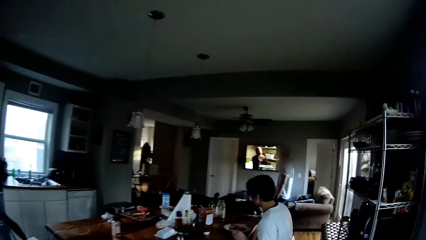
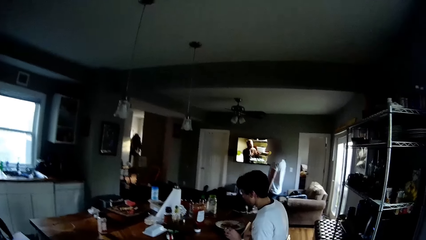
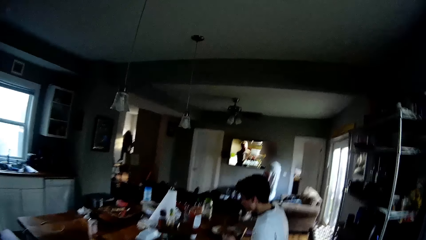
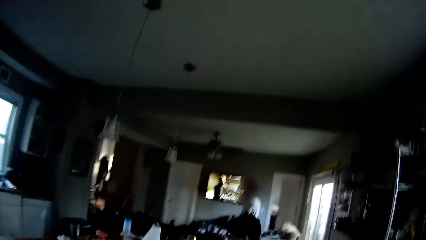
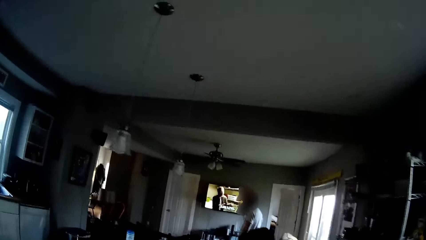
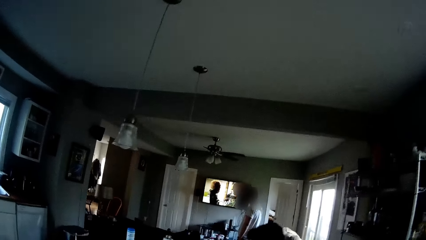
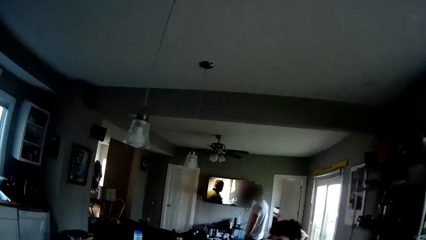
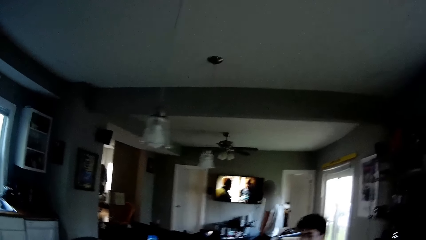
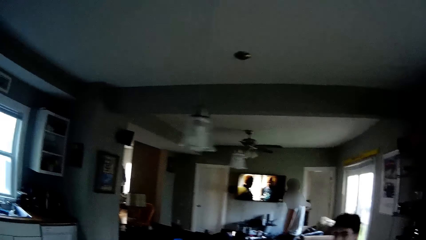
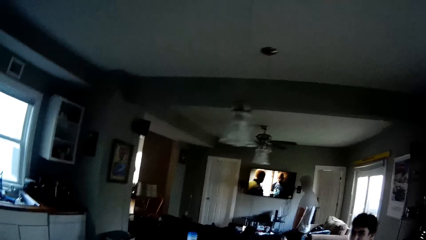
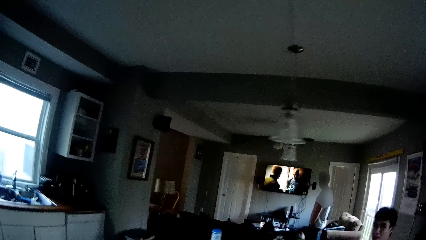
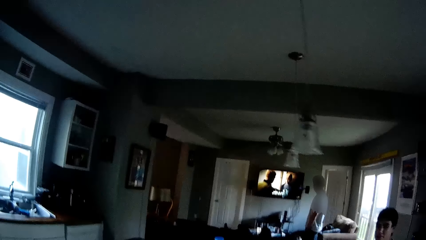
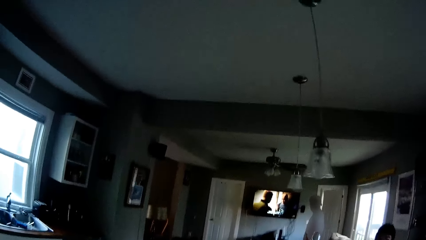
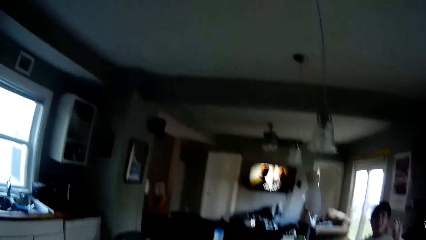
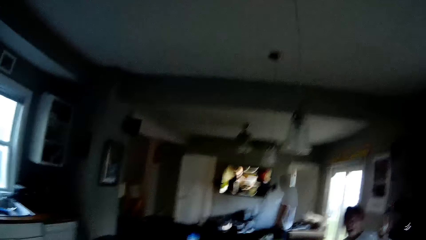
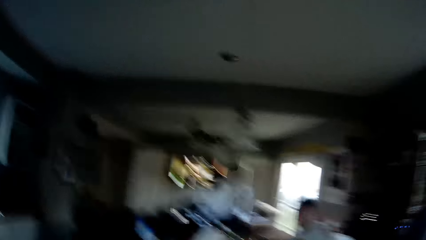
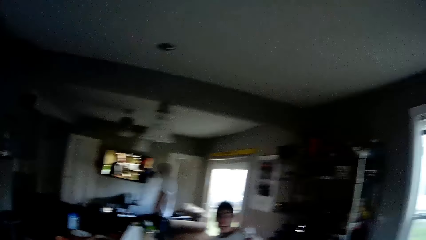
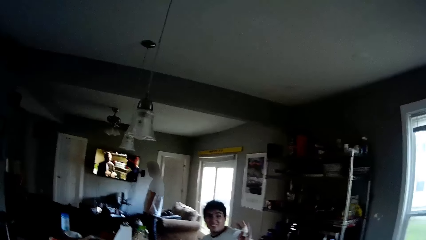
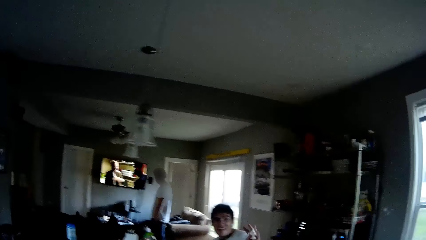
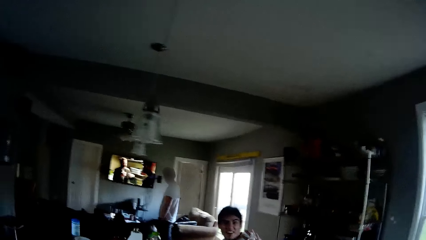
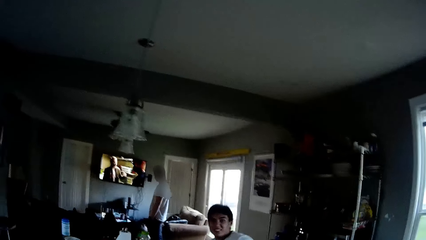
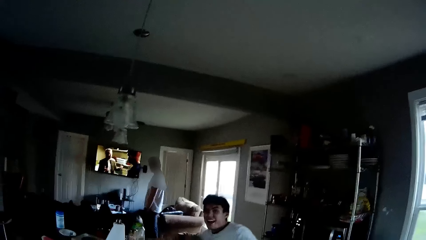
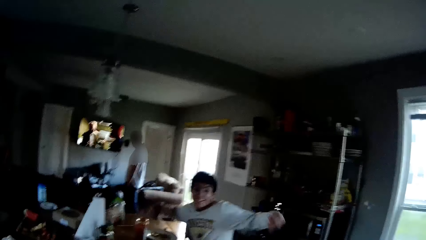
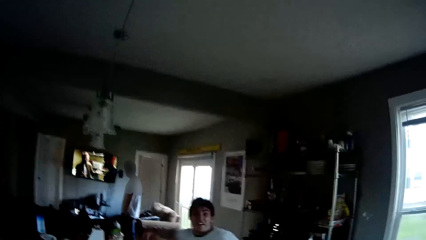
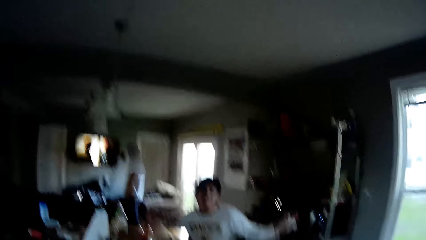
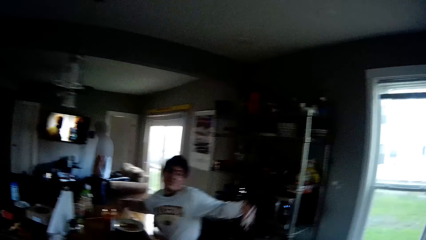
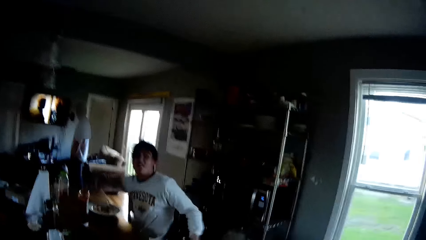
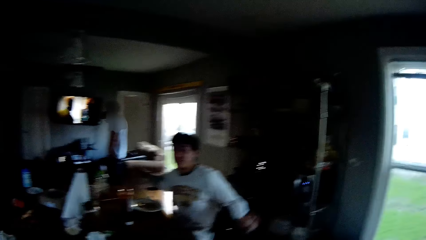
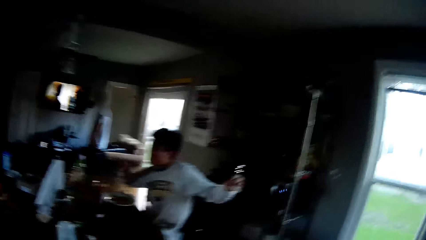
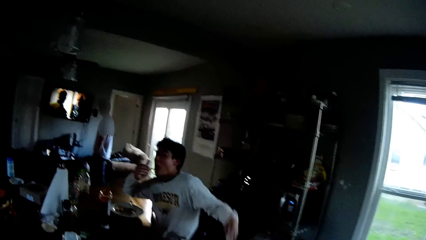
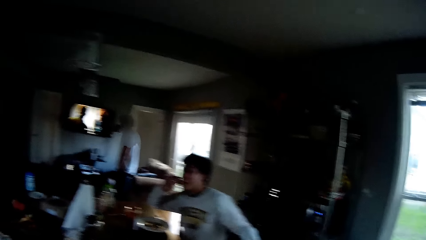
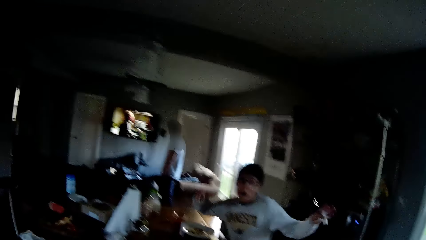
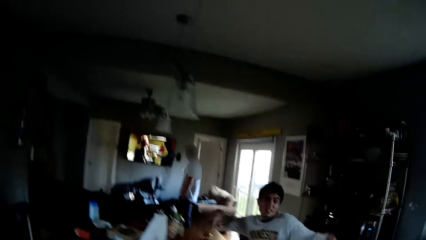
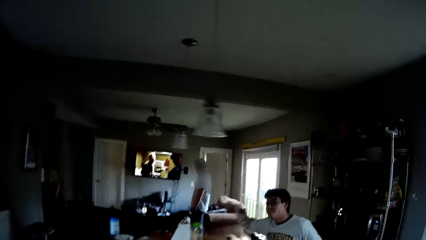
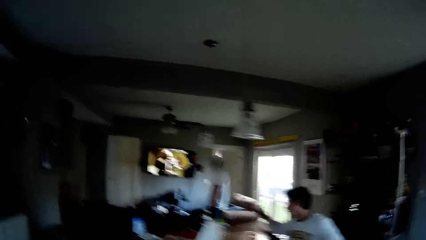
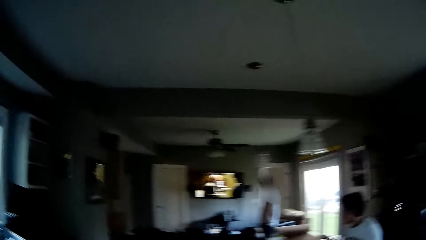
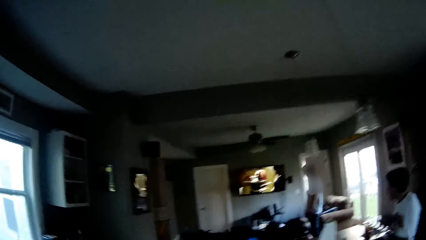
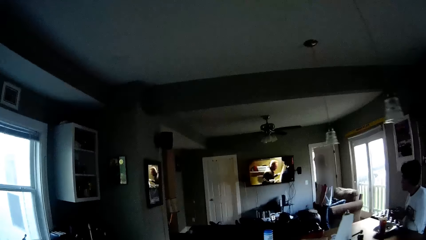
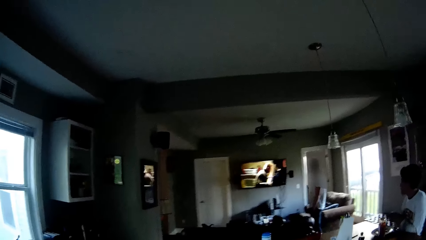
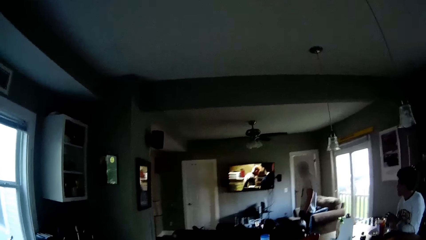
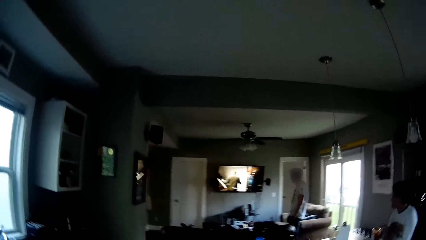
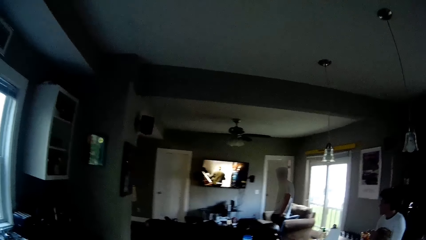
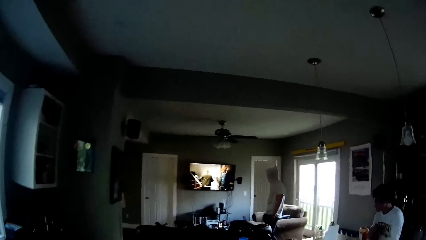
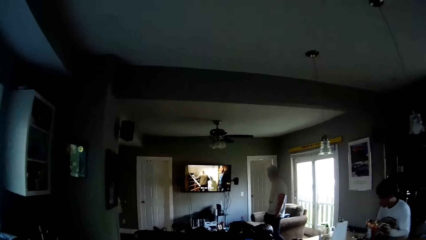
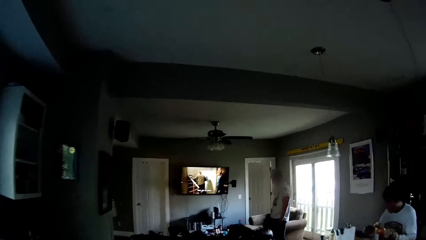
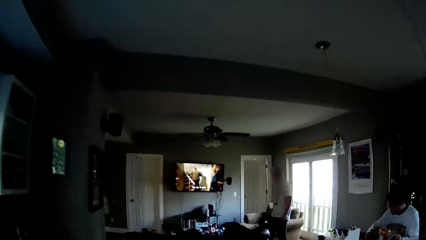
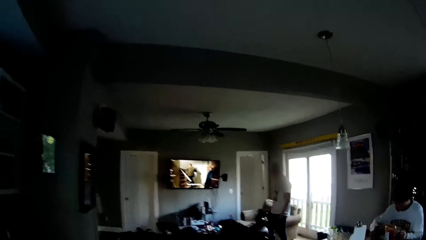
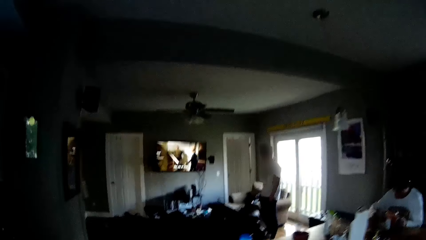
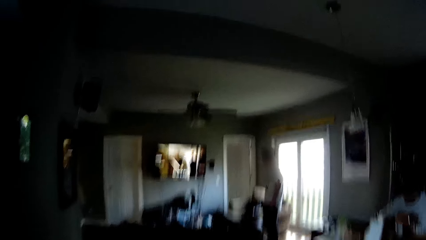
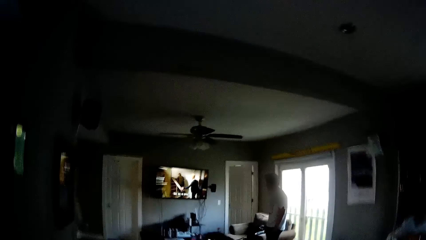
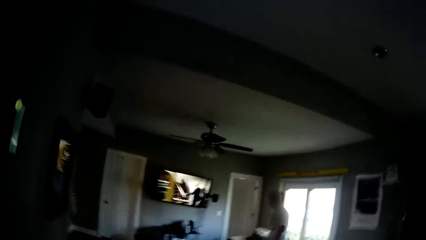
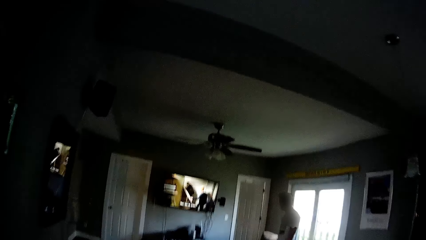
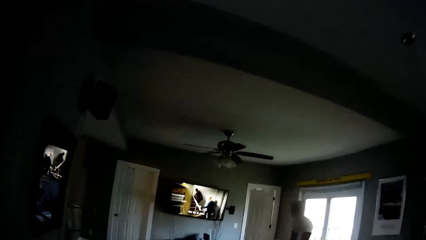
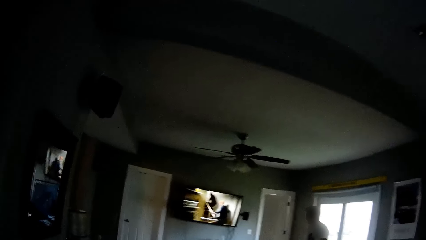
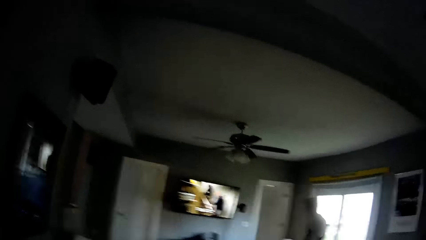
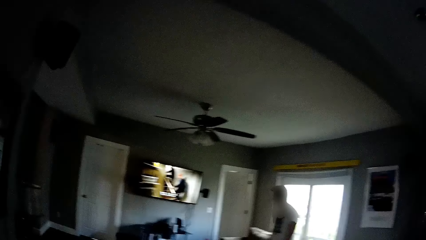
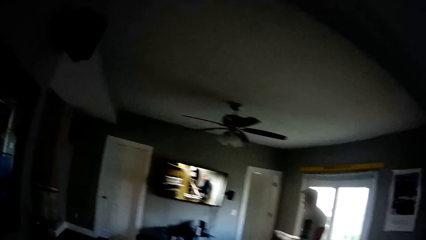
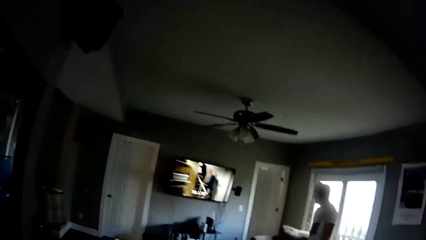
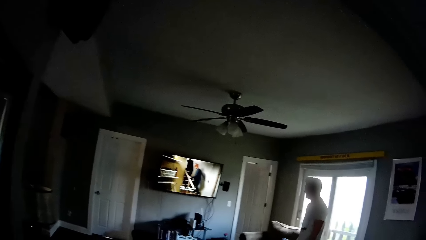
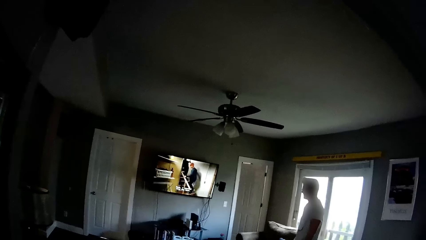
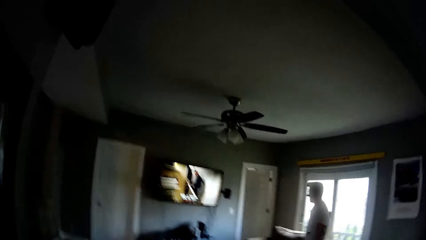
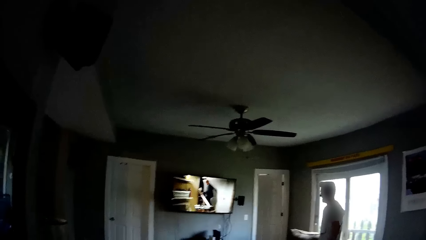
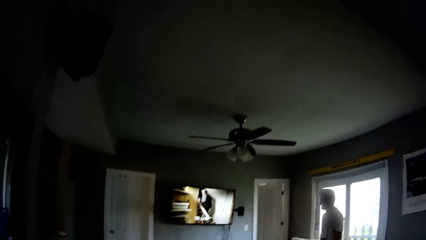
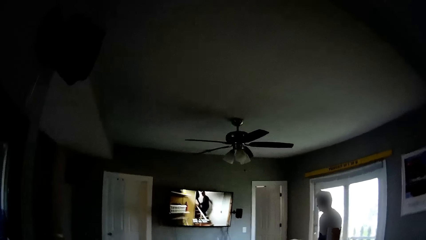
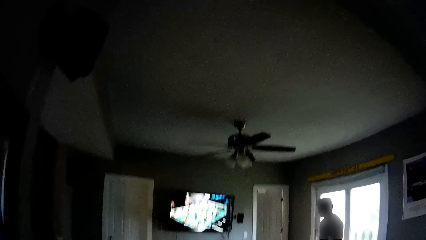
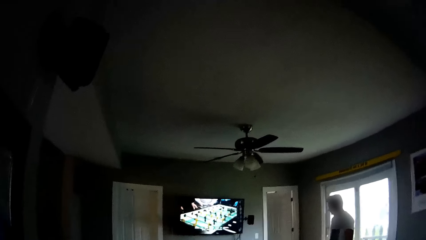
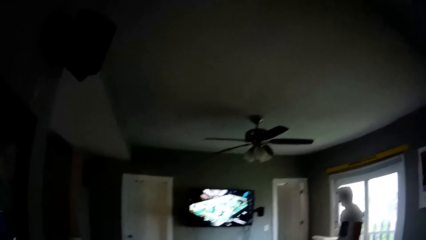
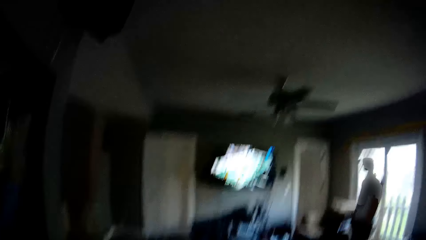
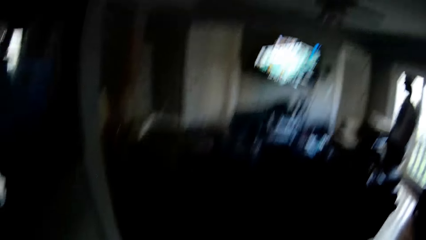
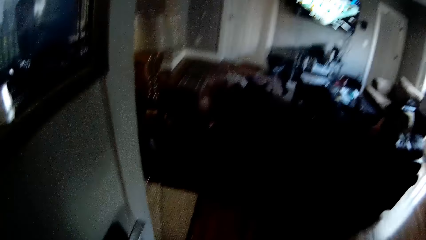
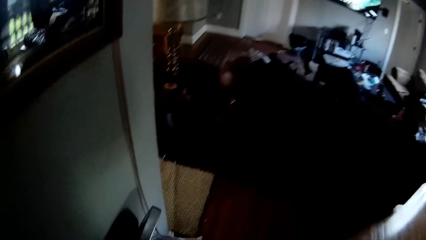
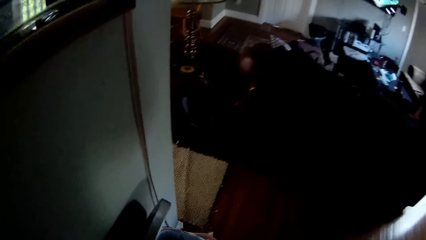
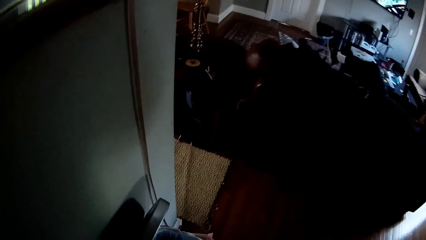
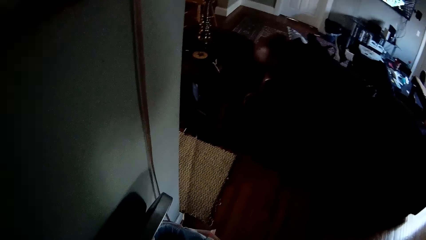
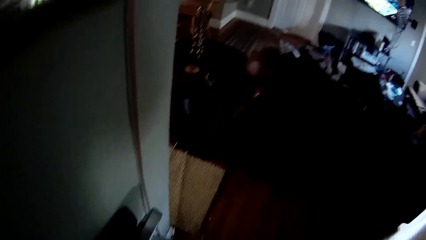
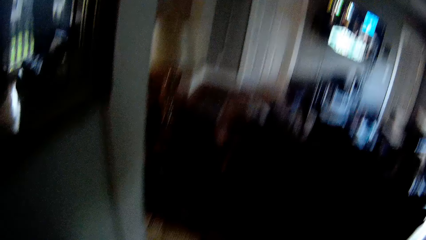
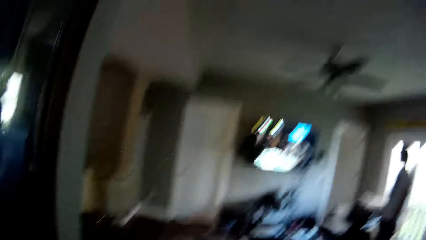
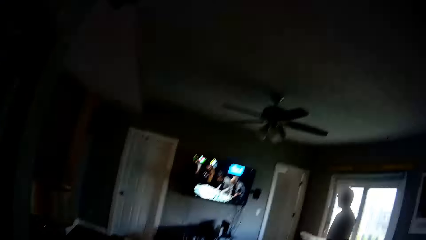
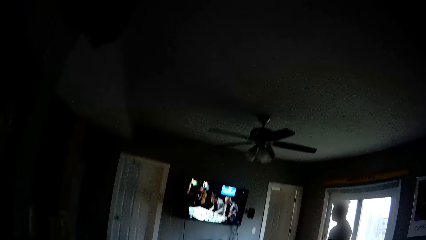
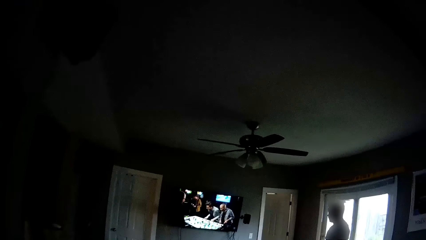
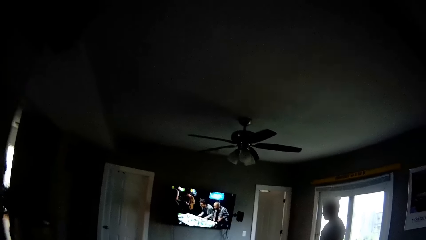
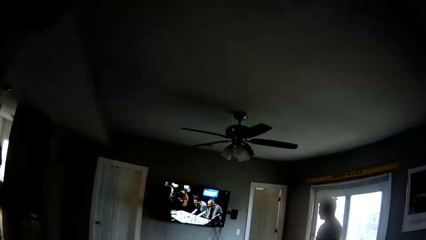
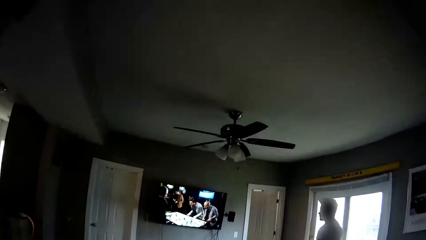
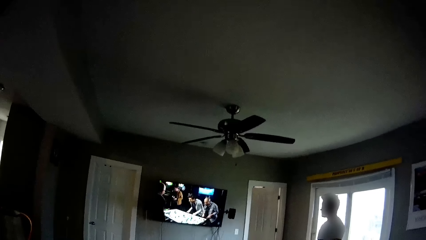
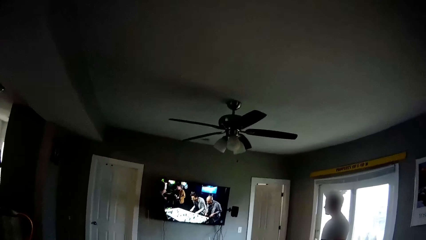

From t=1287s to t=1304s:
The camera wearer looks around. A man swings the hands. Another man eats with a spoon in his right hand. Another man watches a television. The camera wearer looks around. They walk around. They watch the television. They open the dustbin. They watch the television.
